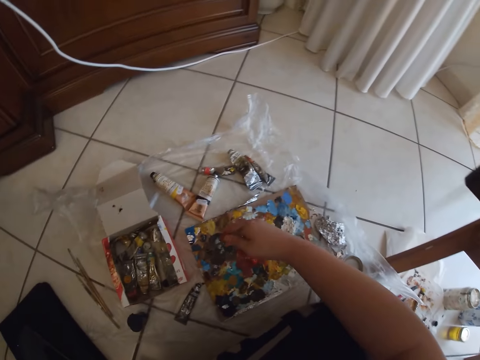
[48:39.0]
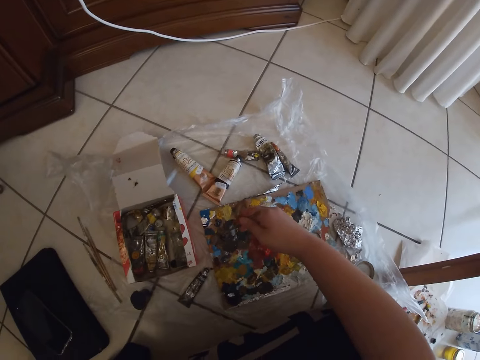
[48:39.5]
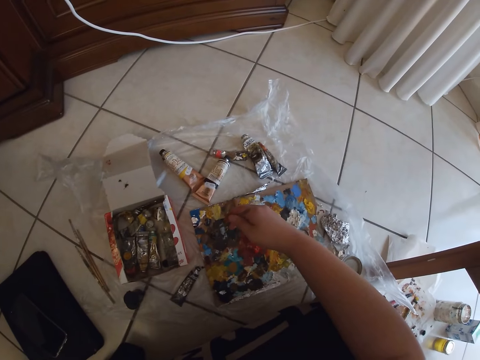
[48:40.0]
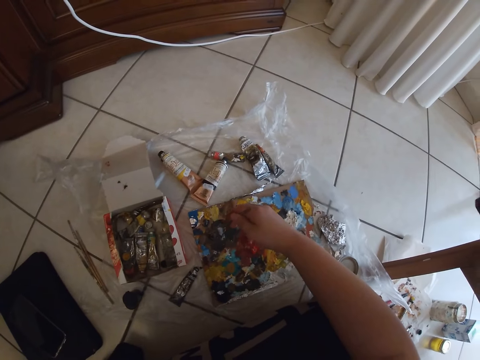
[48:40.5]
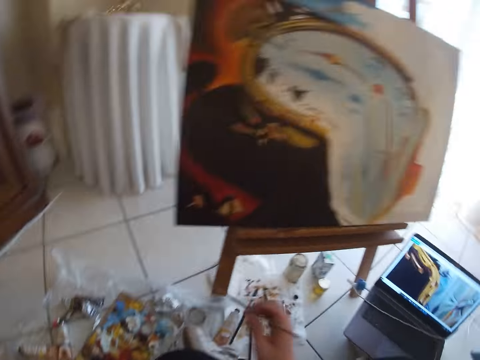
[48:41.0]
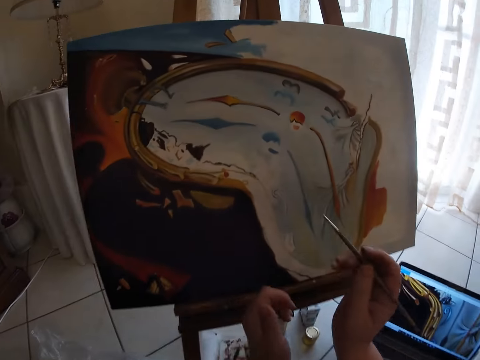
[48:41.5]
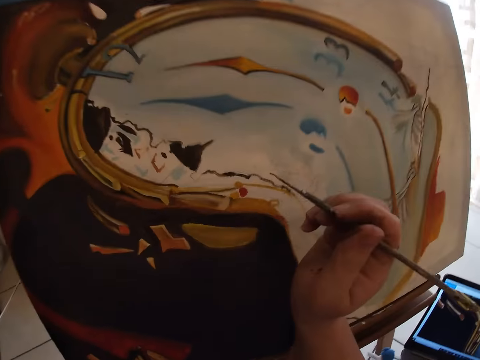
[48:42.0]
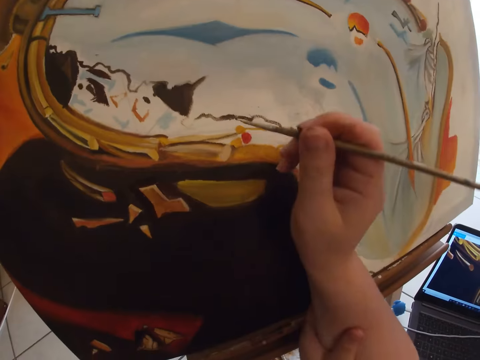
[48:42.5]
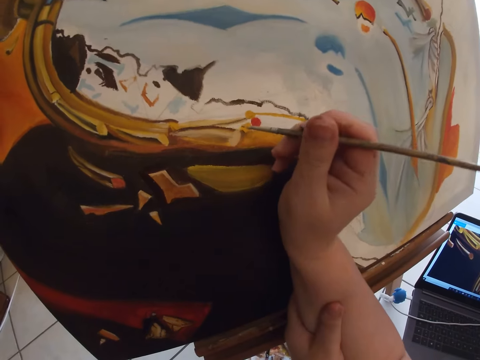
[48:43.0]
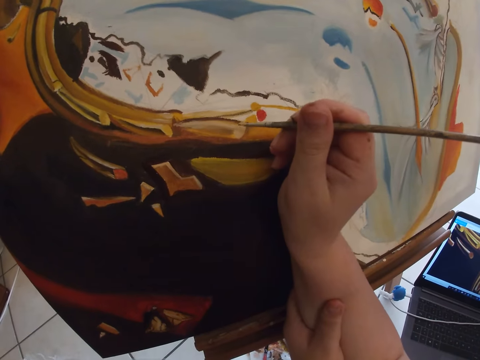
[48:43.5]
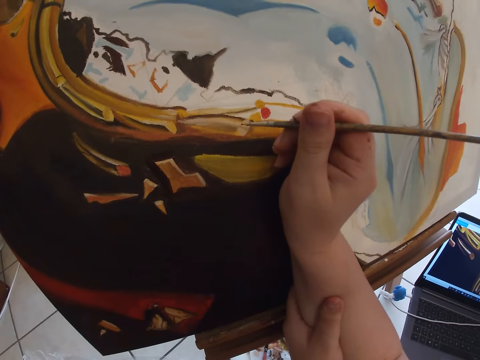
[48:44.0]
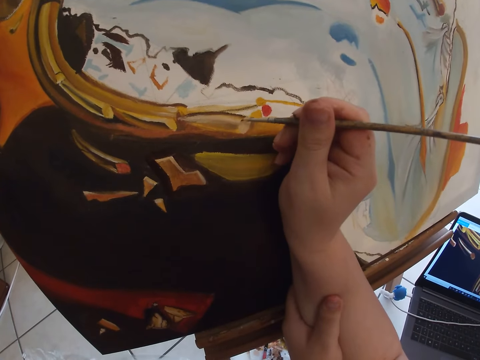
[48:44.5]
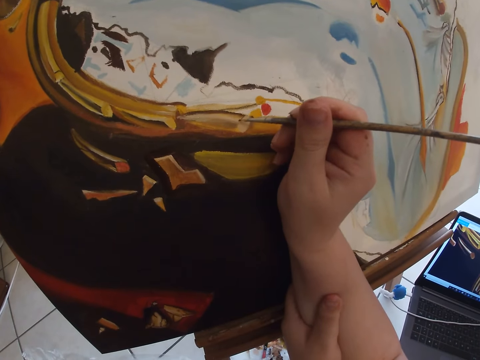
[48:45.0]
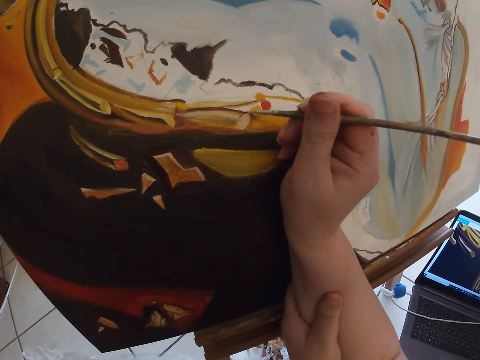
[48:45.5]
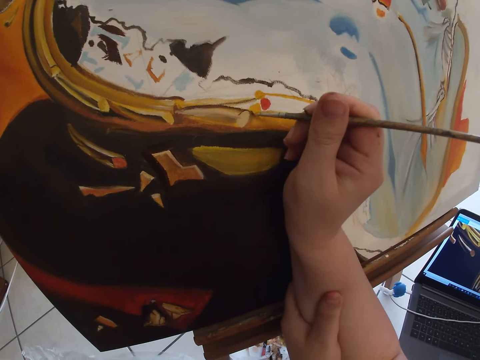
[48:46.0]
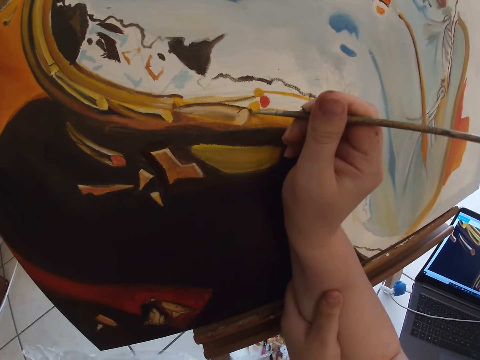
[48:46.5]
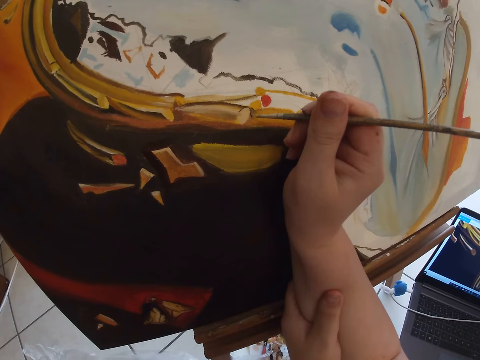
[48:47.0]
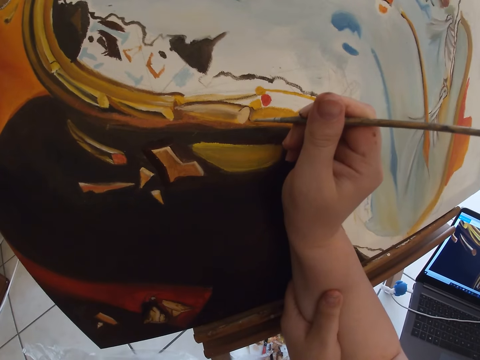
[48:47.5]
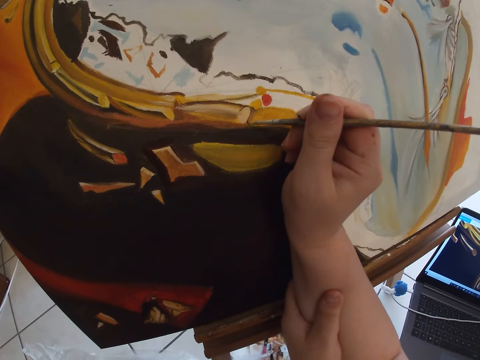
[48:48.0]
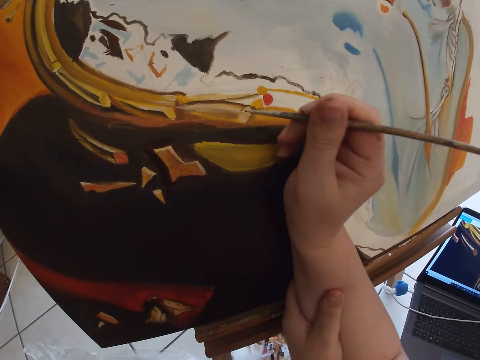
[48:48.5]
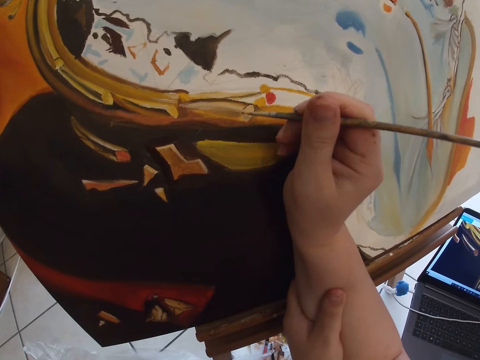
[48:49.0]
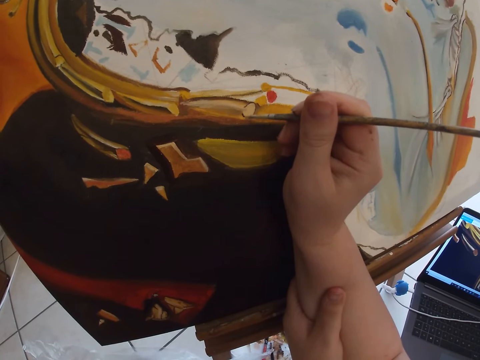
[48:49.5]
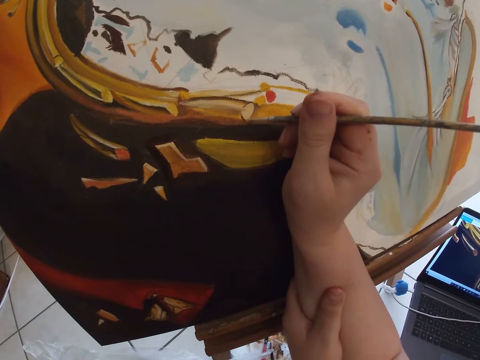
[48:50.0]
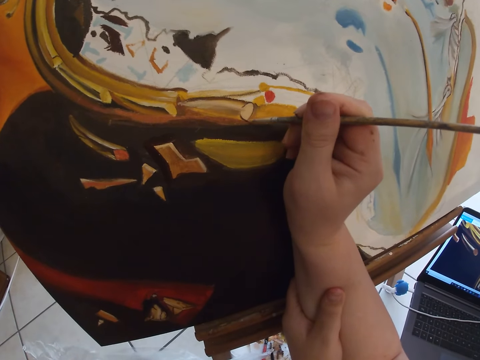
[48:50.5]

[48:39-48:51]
The camera wearer takes paint from a paint board on the ground with the paintbrush in his right hand. He paints the canvas with the paintbrush in his right hand.

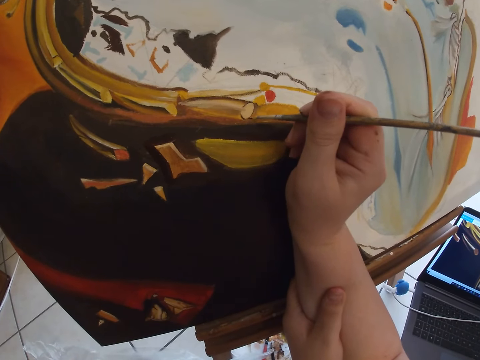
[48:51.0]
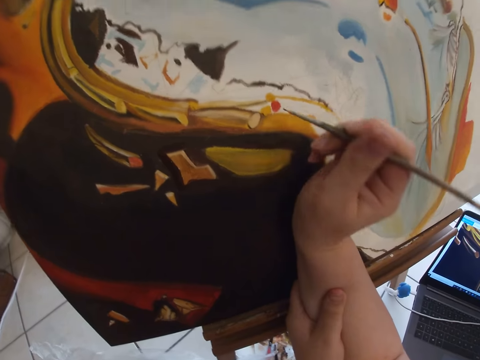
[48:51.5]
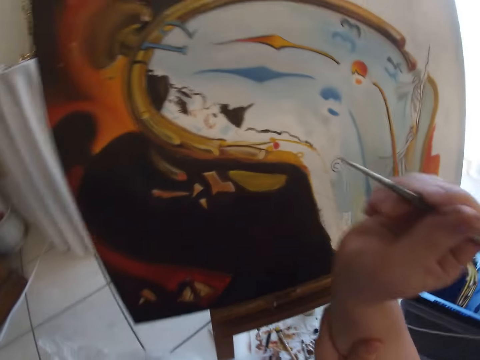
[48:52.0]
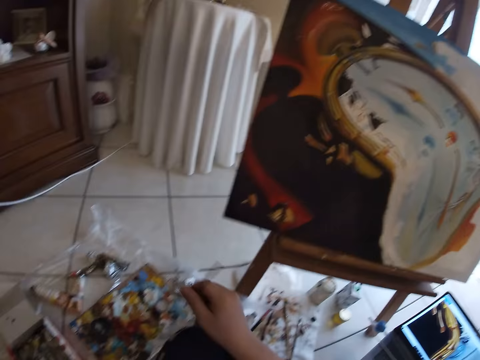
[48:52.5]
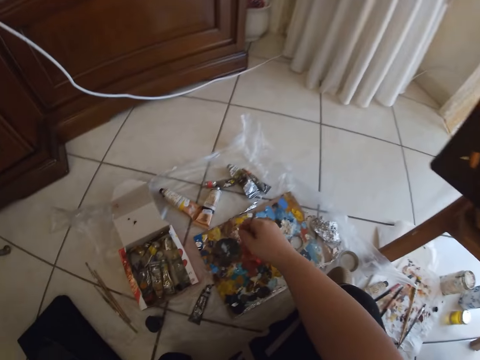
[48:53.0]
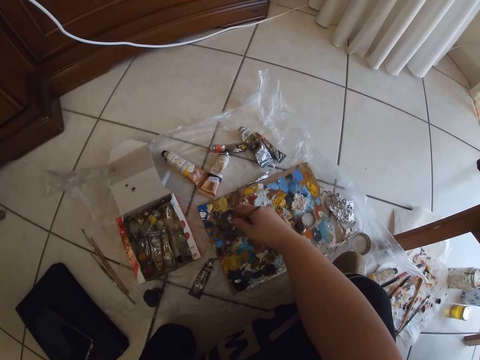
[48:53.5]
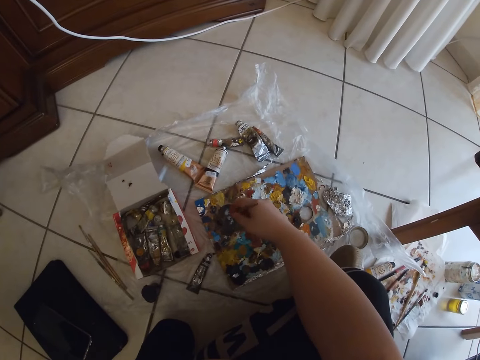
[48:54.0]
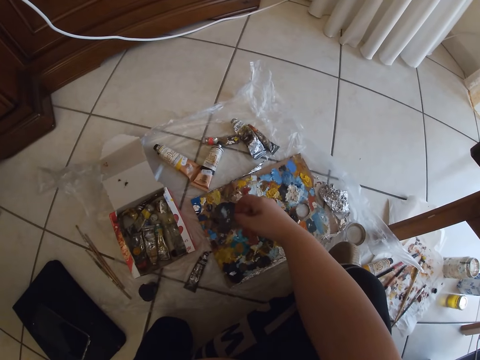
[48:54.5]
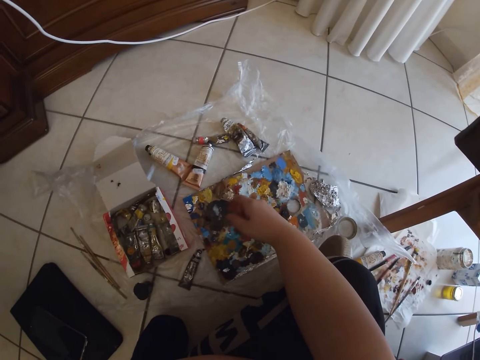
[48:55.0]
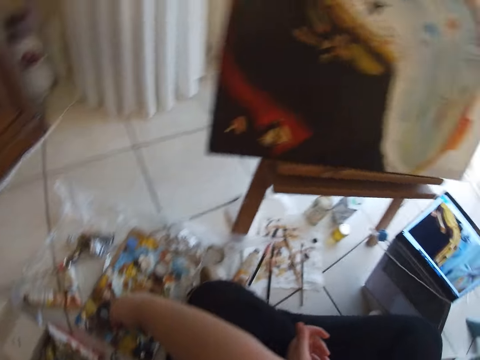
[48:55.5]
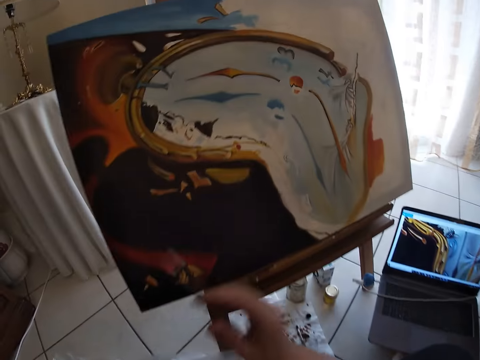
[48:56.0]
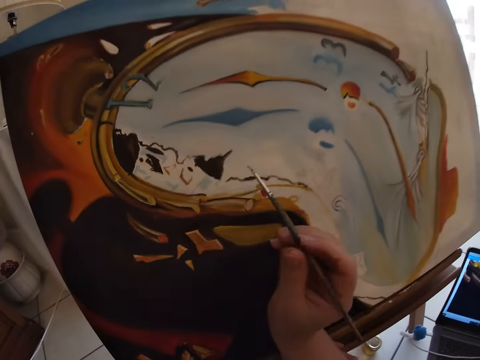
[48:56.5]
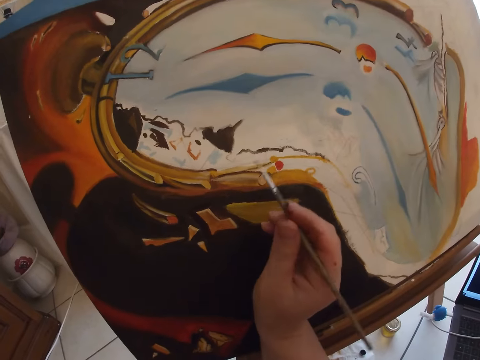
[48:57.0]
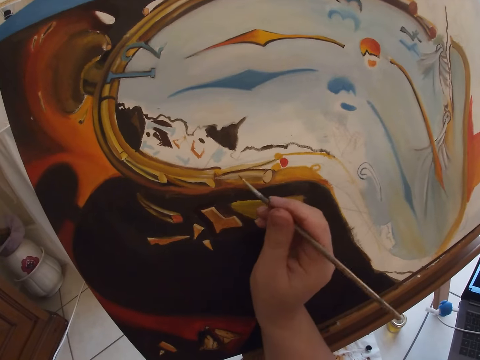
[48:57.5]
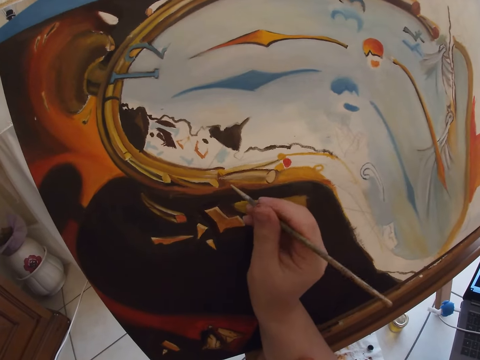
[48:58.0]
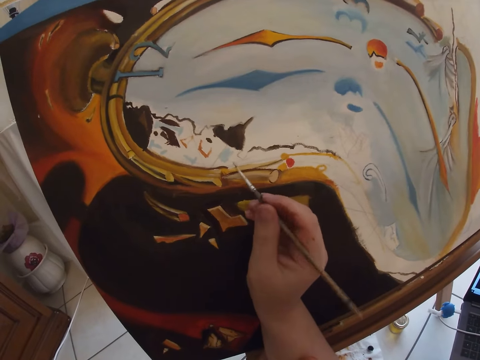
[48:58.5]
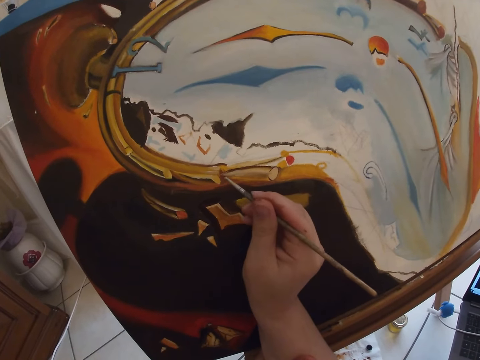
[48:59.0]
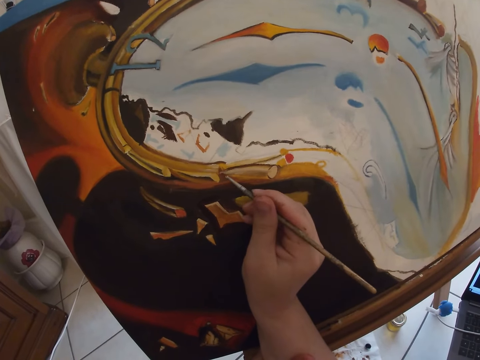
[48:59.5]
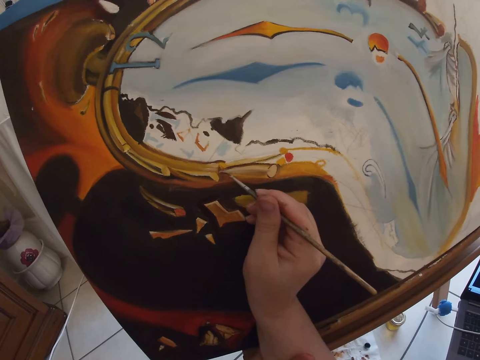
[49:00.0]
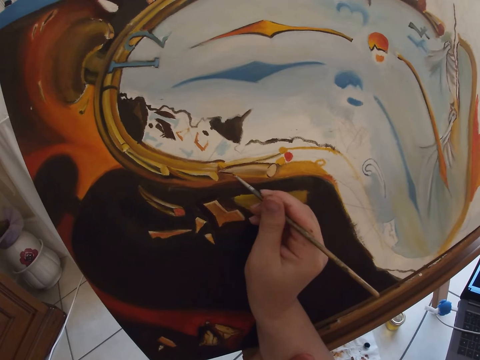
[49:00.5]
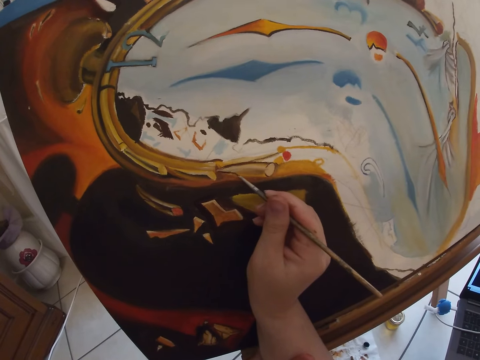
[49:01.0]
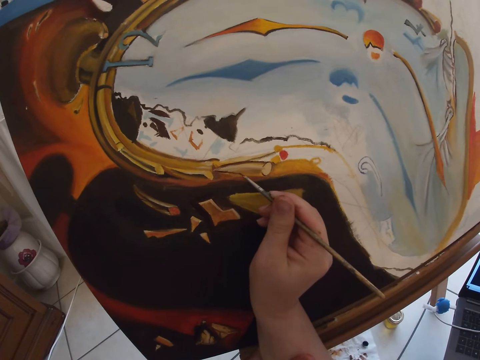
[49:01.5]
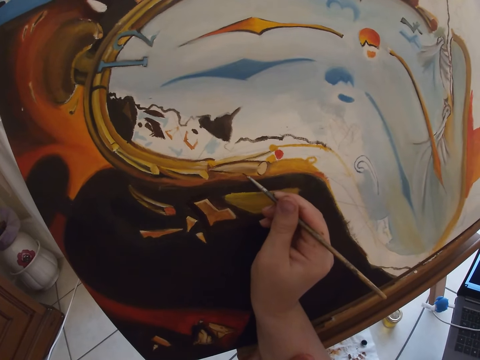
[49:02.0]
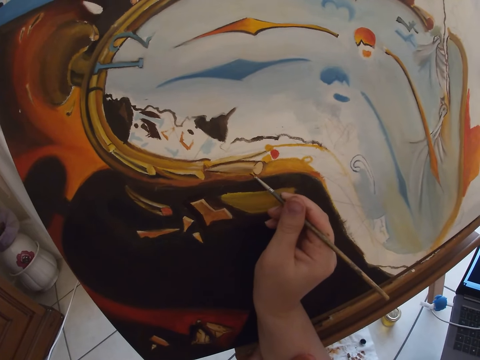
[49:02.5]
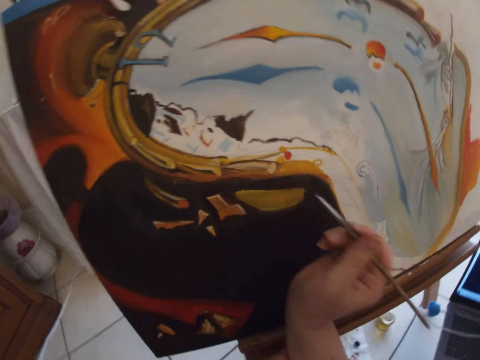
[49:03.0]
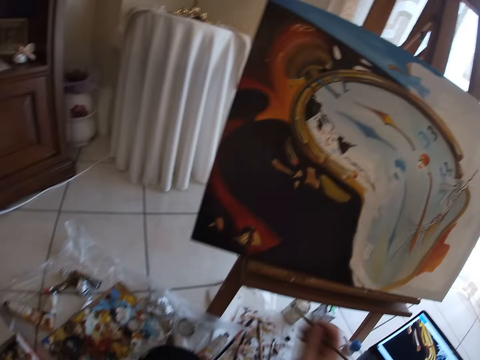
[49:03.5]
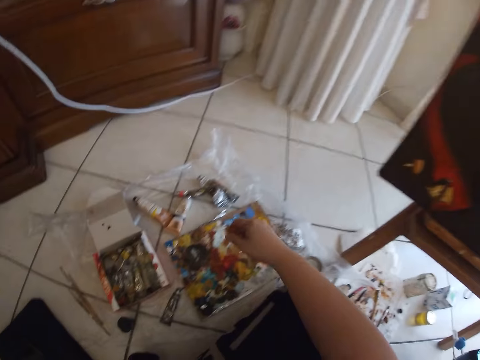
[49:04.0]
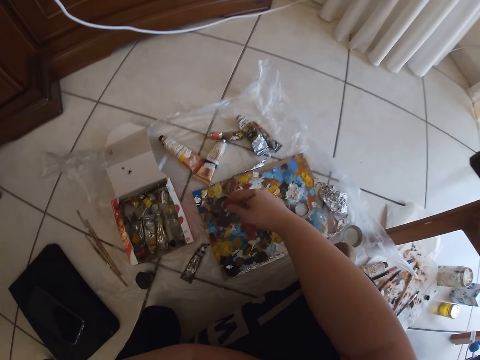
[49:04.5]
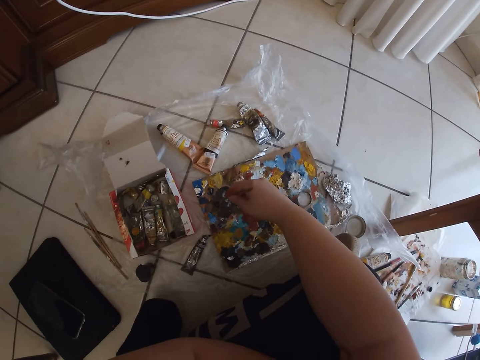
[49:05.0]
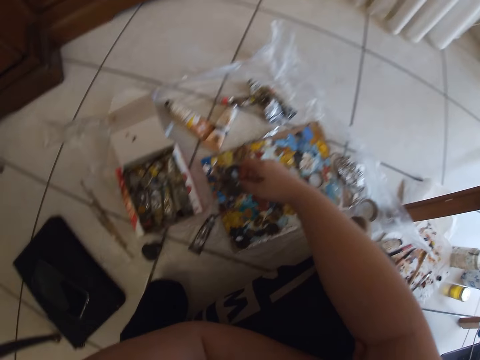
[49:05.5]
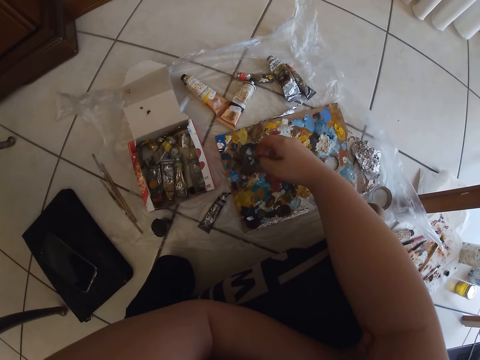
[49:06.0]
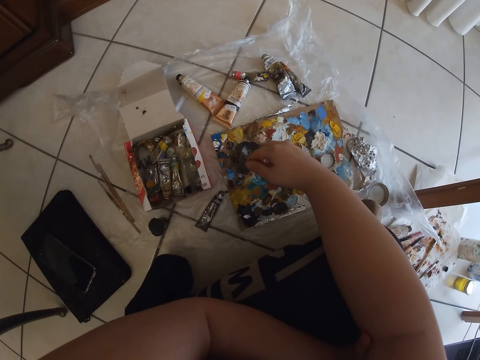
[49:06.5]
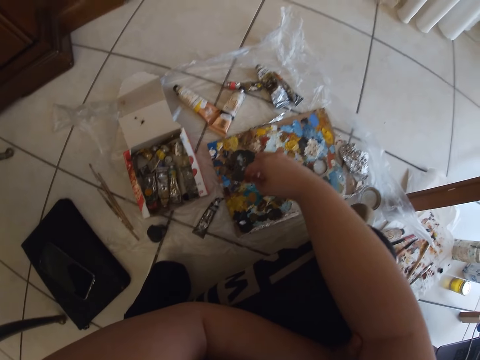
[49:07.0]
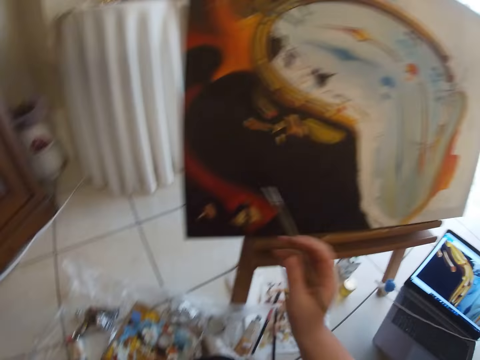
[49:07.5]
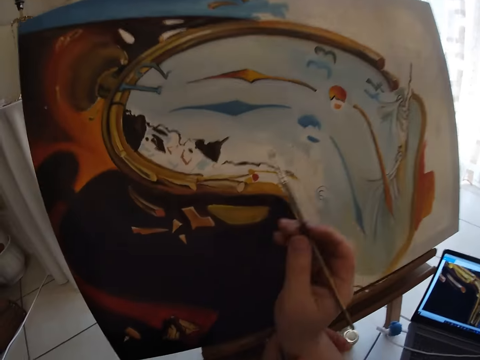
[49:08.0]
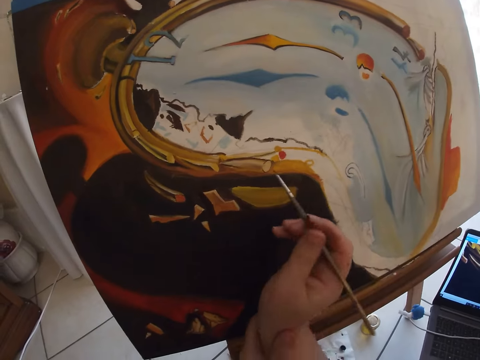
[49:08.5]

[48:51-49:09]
The camera wearer takes paint from a paint board on the ground with the paintbrush in his right hand. He paints a canvas with a paintbrush in his right hand. He takes paint from the paint board on the ground with the paintbrush in his right hand.
